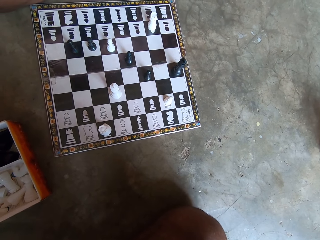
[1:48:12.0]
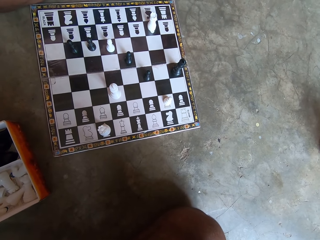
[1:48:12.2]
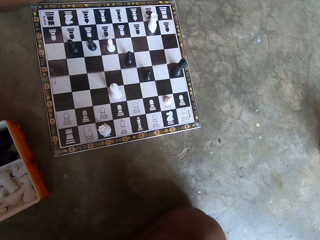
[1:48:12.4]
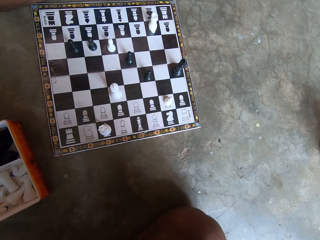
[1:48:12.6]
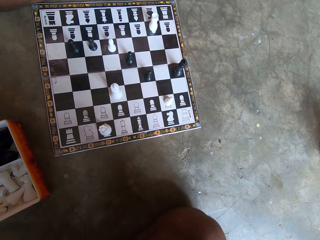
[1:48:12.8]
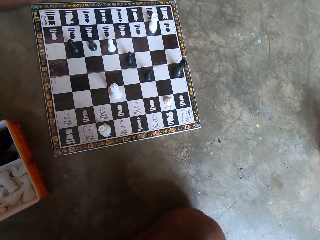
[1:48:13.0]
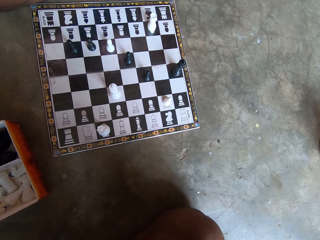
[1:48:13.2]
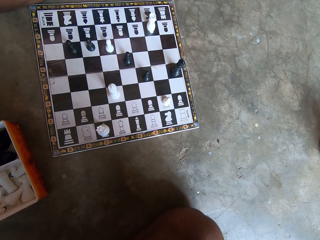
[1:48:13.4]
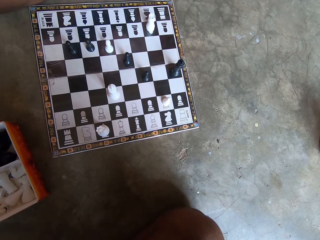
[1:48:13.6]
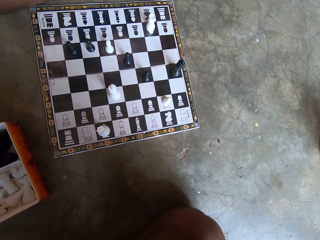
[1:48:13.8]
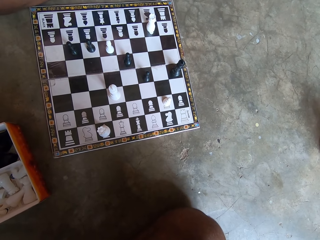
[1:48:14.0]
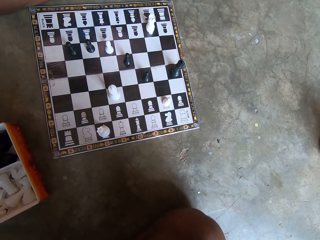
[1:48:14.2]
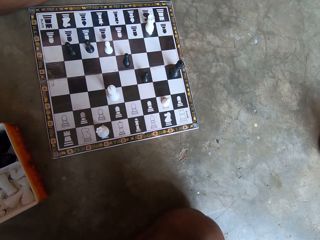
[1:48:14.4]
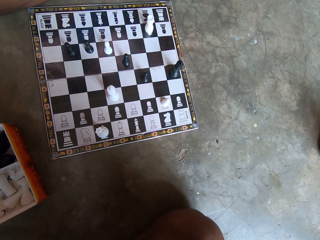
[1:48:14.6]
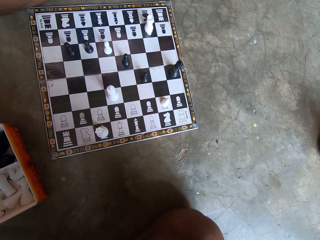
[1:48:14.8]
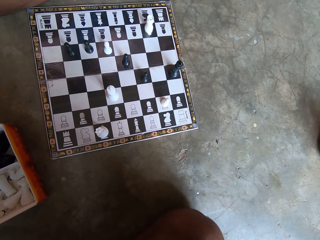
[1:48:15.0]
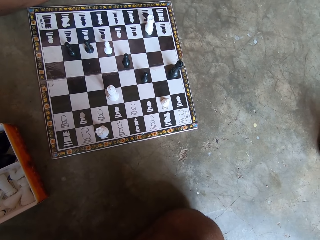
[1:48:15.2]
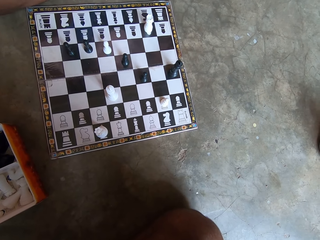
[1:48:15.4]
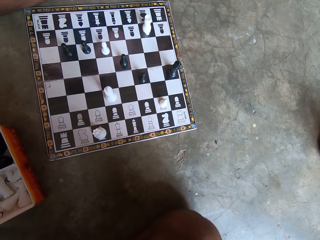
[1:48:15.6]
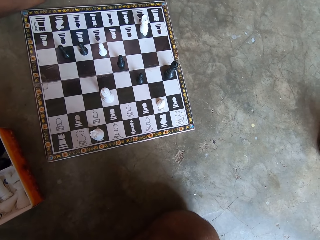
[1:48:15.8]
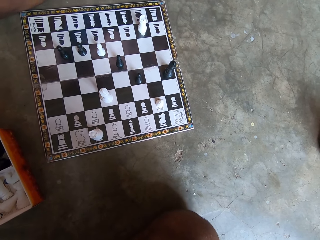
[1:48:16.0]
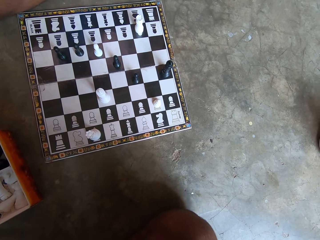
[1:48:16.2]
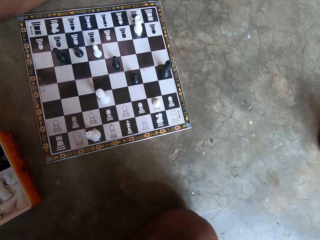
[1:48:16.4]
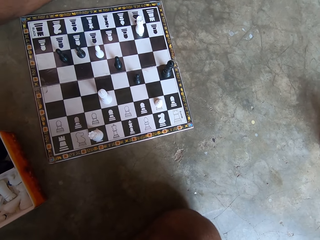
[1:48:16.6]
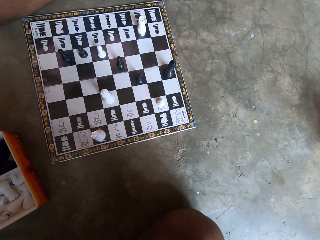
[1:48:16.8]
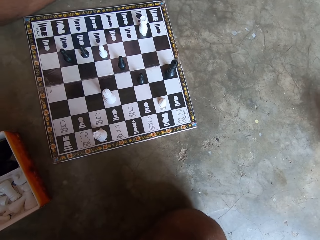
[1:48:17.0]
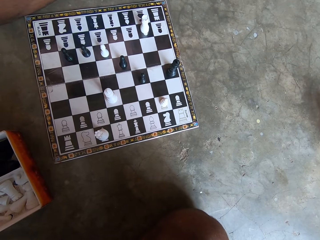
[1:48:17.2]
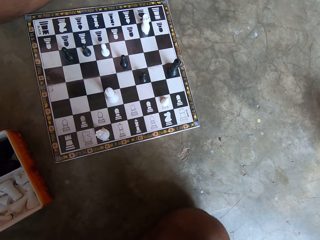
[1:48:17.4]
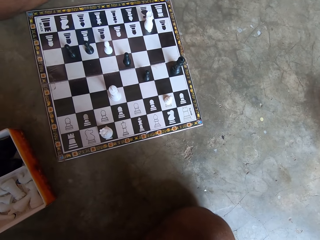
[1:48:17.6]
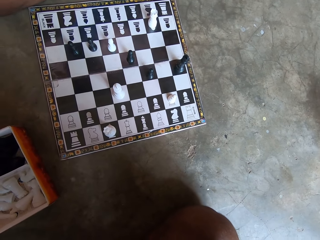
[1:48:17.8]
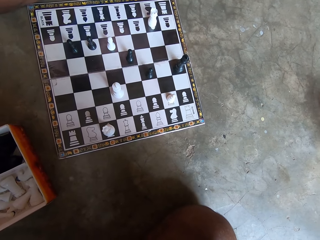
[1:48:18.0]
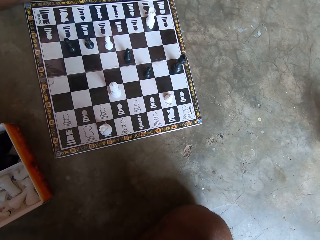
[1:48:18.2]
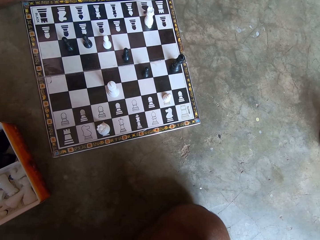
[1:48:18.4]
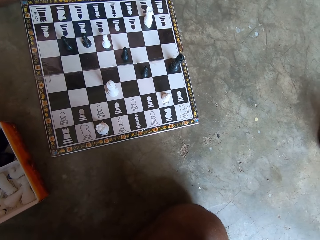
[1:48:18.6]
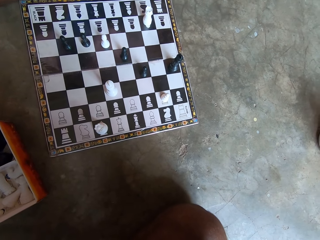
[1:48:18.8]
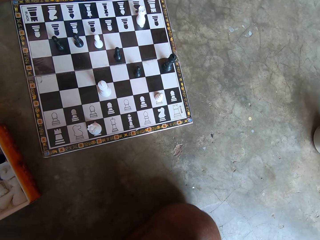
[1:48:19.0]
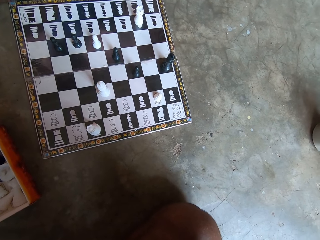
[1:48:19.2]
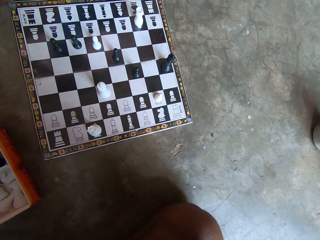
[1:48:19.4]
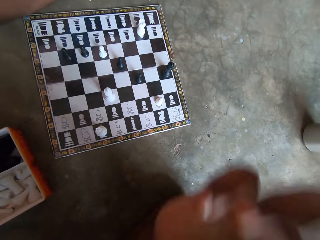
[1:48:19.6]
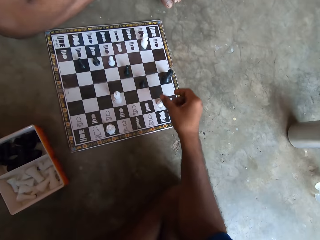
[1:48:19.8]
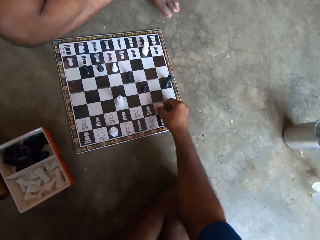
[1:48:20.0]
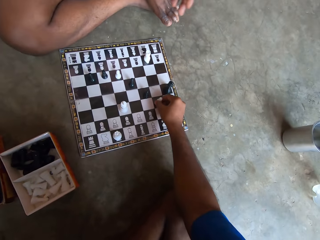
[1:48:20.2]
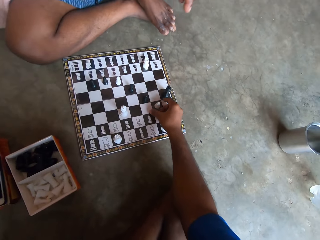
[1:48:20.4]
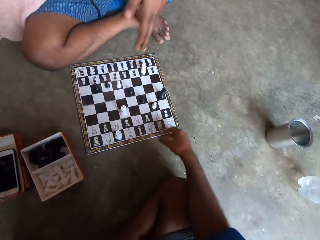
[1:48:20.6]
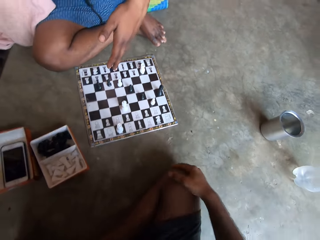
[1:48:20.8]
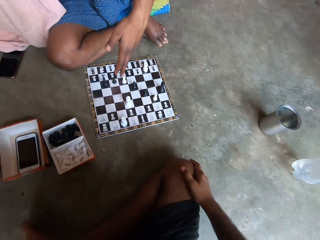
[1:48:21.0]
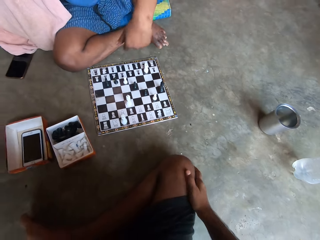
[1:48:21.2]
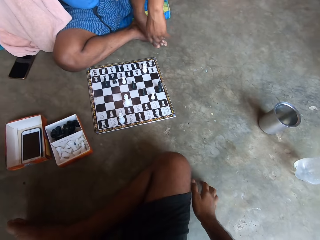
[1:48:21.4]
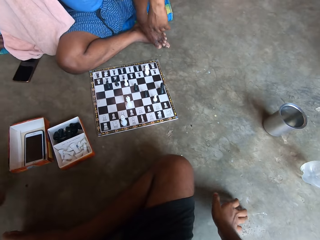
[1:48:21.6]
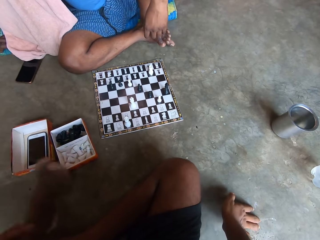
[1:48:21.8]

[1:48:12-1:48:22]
The camera wearer moves another white piece on the chess board. A man gesticulates with his left hand.

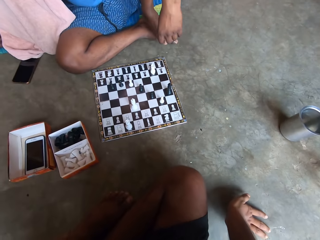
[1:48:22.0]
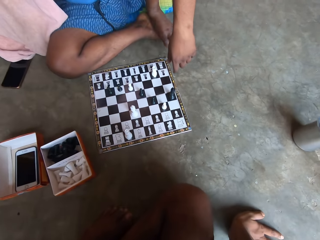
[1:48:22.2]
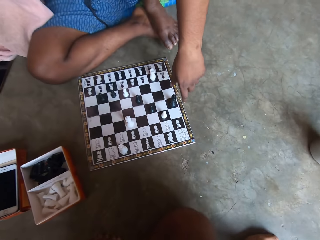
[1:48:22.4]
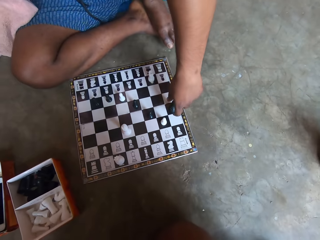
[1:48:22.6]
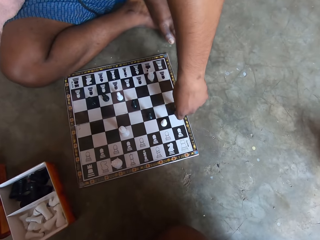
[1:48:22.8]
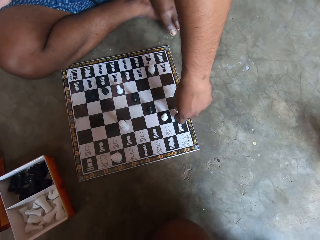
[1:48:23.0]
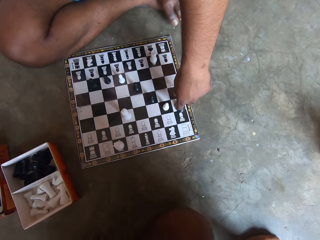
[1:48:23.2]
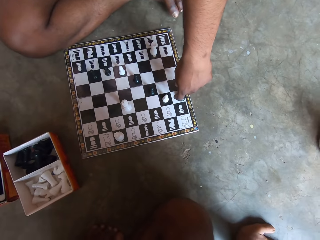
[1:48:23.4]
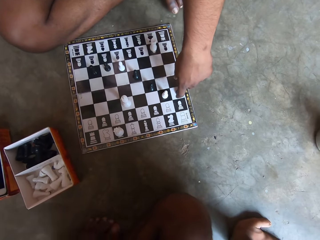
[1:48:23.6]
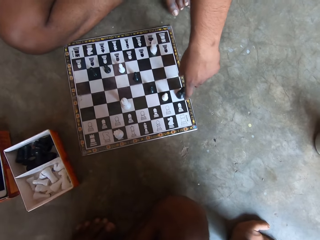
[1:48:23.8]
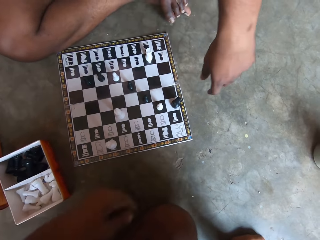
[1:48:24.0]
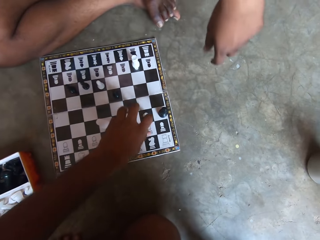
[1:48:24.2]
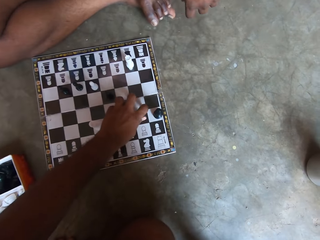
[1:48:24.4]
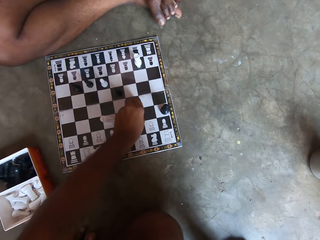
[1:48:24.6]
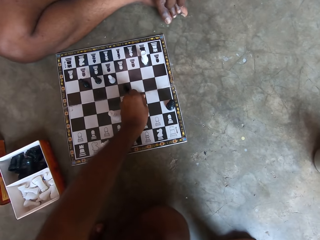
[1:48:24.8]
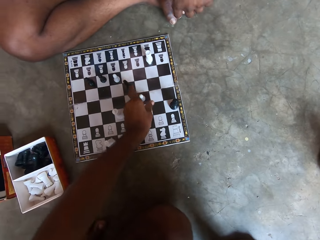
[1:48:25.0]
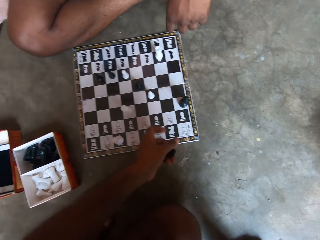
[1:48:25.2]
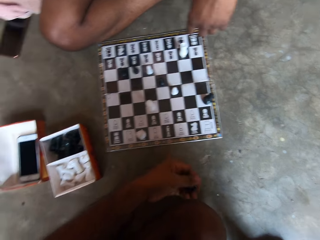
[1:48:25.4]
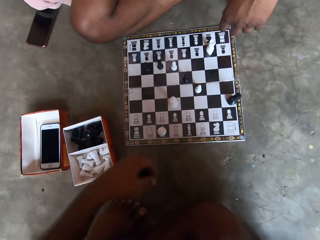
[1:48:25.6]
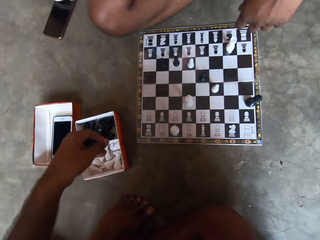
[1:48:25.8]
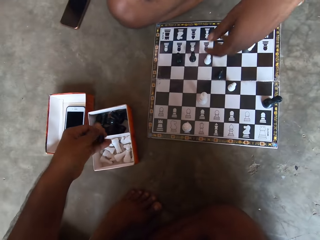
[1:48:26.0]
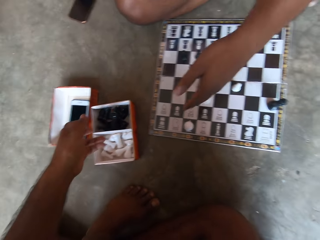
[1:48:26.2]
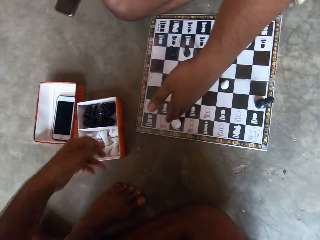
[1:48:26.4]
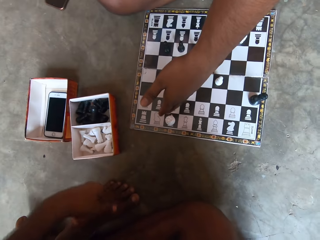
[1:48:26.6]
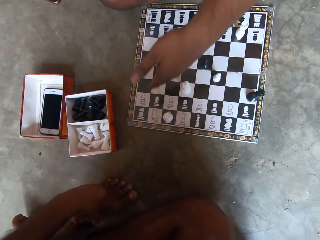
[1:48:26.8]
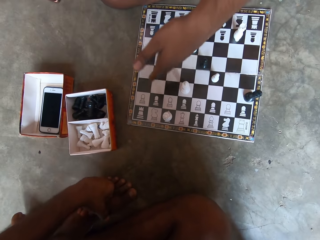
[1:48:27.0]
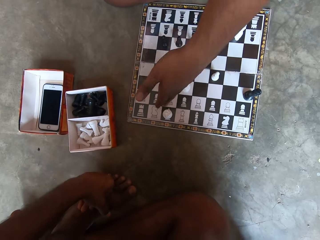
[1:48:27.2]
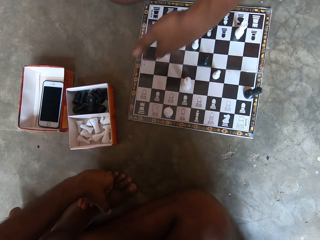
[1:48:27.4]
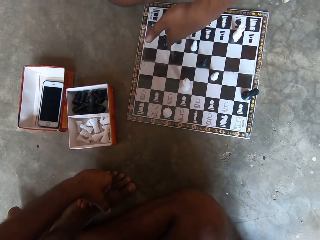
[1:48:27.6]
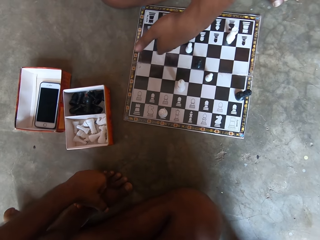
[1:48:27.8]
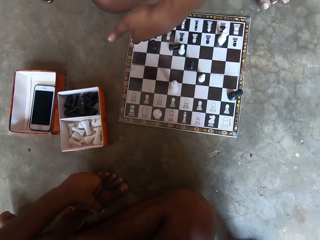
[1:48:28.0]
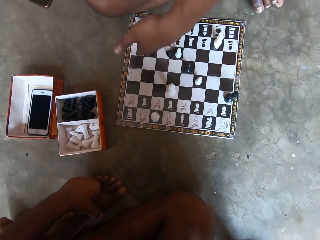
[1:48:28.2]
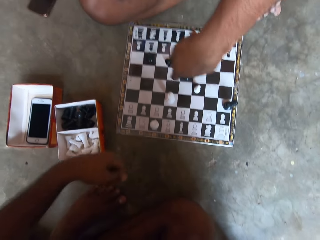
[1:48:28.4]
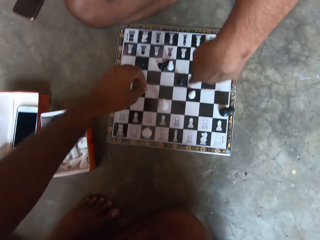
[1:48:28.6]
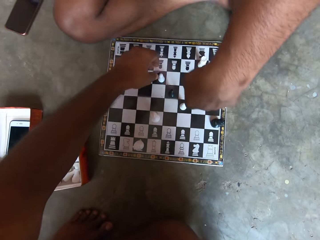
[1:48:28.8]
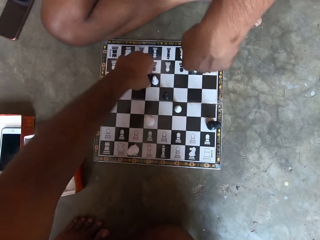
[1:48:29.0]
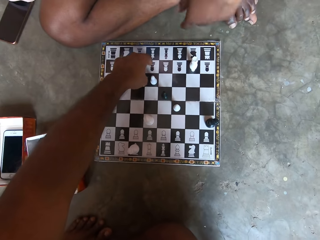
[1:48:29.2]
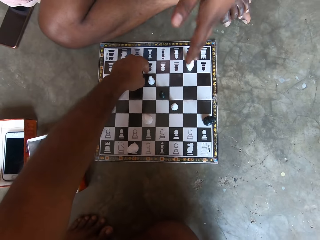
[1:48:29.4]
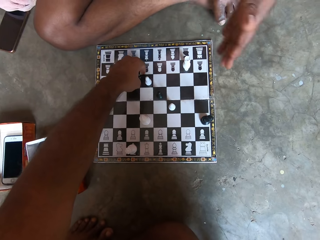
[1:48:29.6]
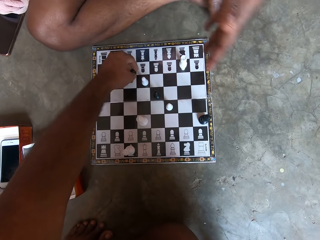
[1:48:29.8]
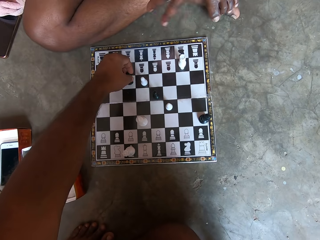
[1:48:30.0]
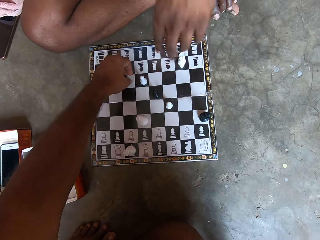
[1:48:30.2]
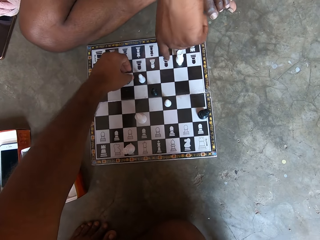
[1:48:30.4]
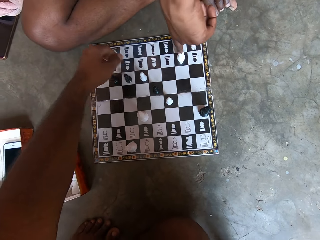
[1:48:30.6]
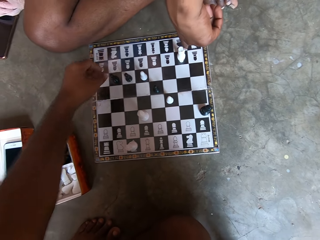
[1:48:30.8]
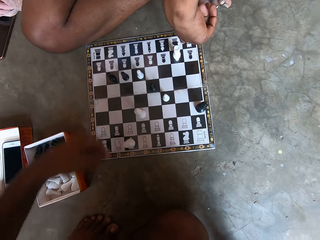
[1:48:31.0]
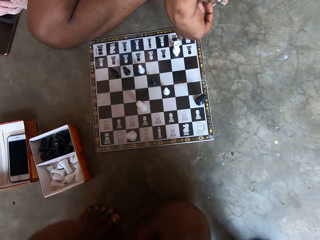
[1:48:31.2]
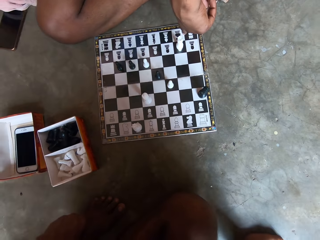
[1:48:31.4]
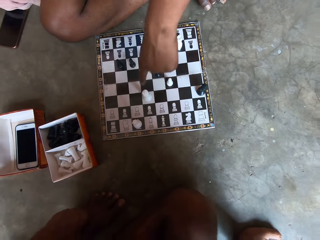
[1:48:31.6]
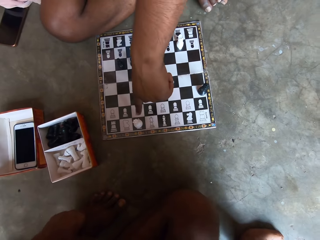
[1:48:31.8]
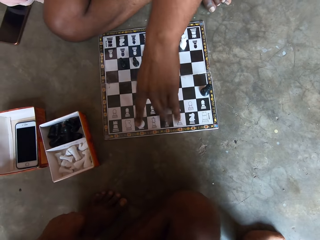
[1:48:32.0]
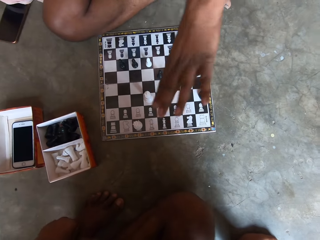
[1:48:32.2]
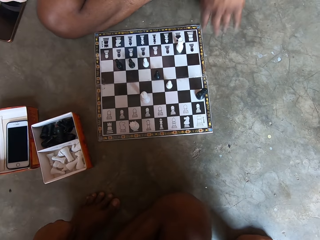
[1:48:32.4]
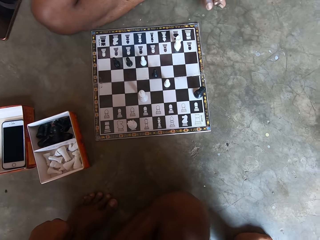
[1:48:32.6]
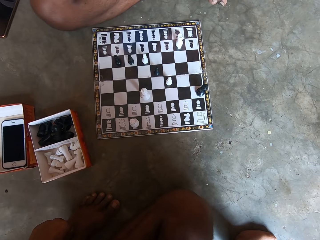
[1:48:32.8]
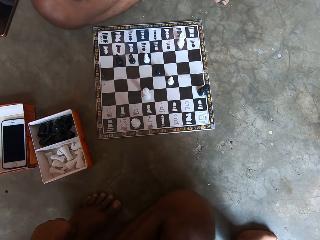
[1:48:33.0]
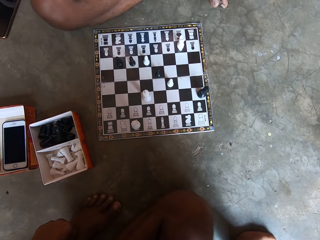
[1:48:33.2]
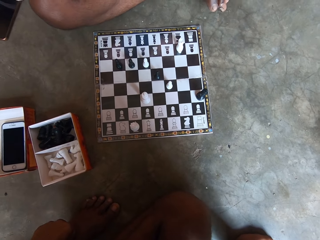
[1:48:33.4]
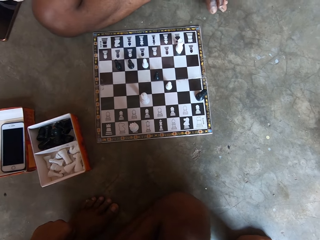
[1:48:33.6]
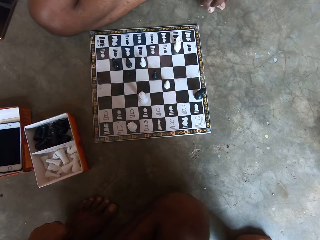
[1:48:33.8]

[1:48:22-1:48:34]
A man moves another black piece on the chess board. The camera wearer moves another white piece on the chess board. He picks up a black piece from the chess board and puts the black piece in the carton to his left. The man gesticulates with his left hand. The camera wearer touches a black piece on the chess board. The man gesticulates with his left hand again.
